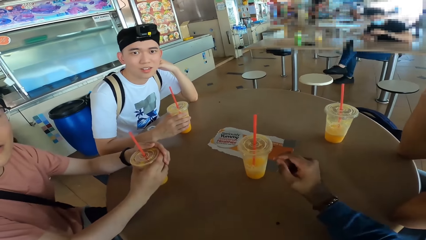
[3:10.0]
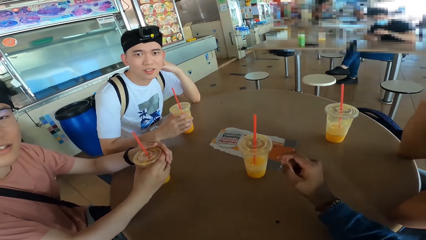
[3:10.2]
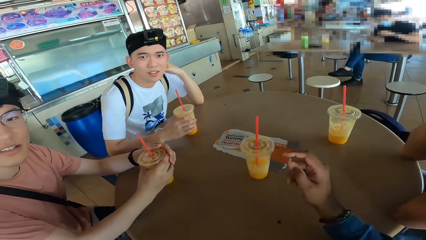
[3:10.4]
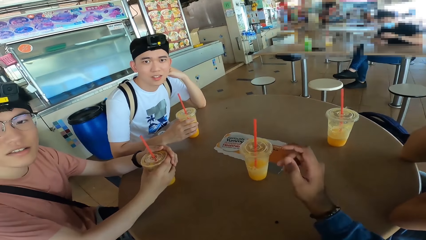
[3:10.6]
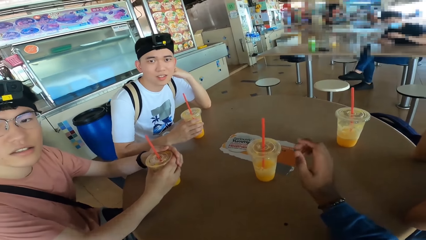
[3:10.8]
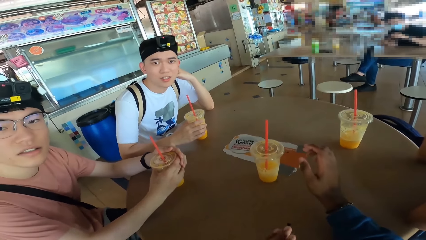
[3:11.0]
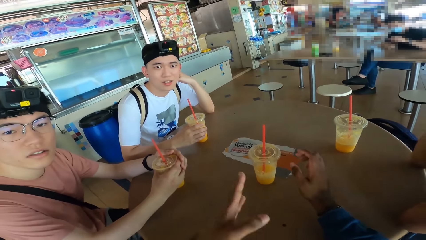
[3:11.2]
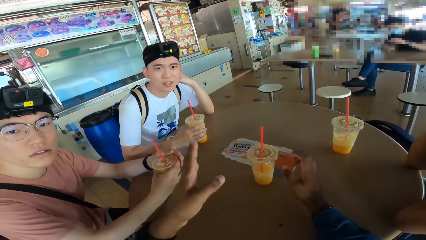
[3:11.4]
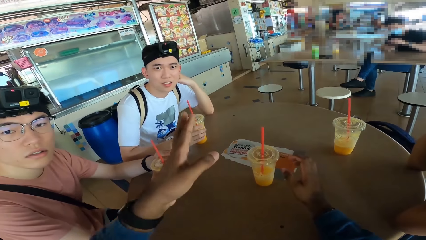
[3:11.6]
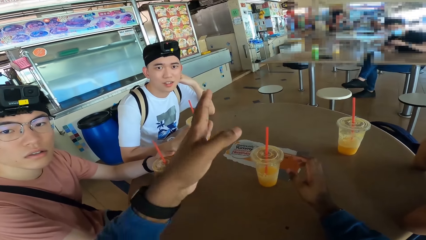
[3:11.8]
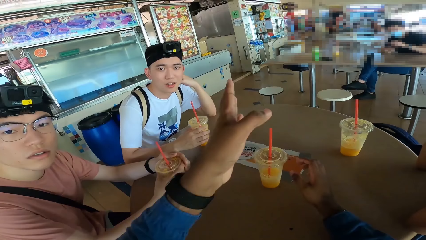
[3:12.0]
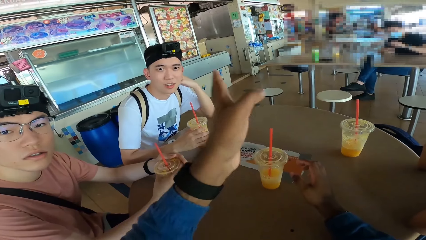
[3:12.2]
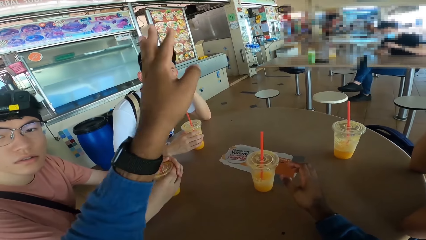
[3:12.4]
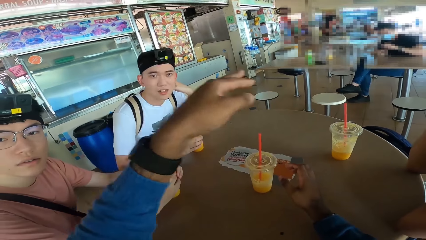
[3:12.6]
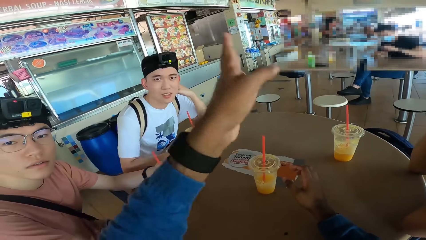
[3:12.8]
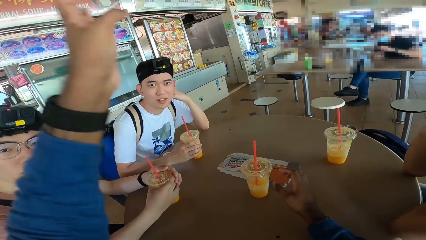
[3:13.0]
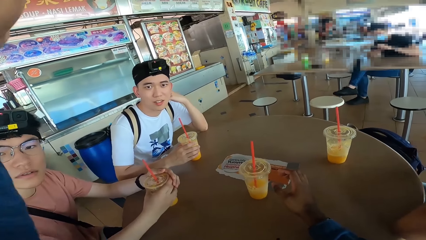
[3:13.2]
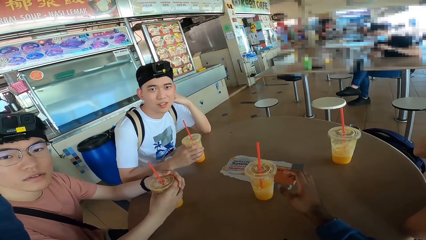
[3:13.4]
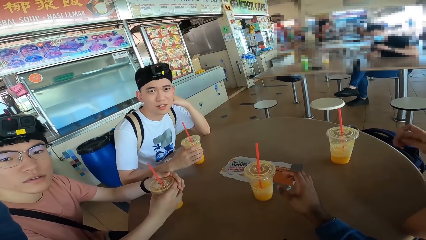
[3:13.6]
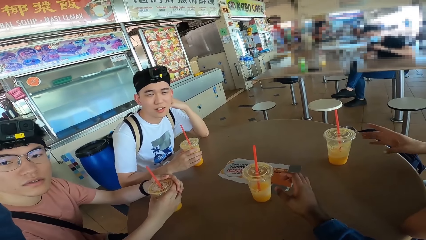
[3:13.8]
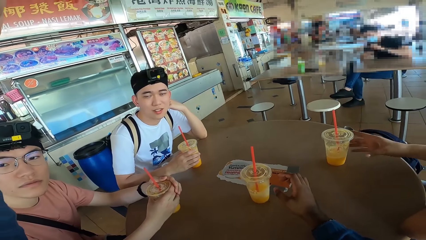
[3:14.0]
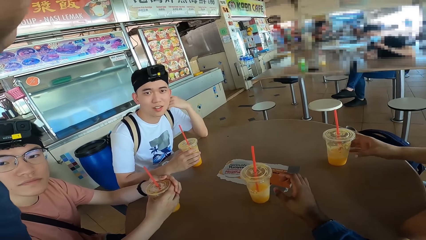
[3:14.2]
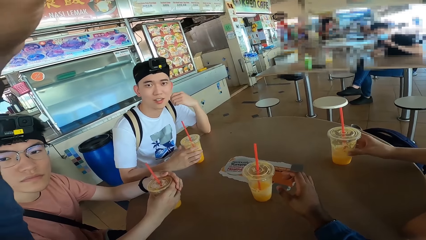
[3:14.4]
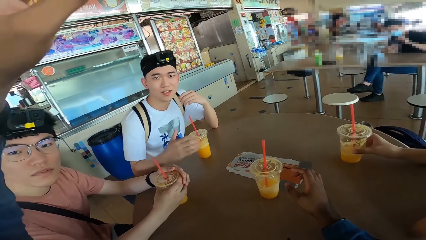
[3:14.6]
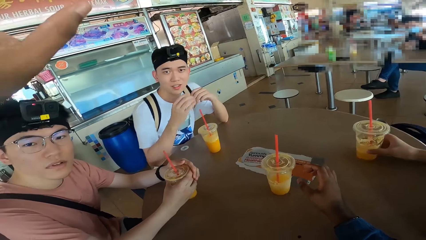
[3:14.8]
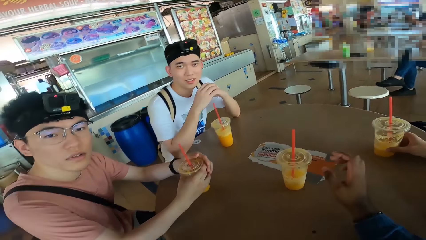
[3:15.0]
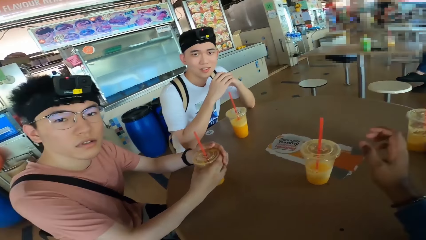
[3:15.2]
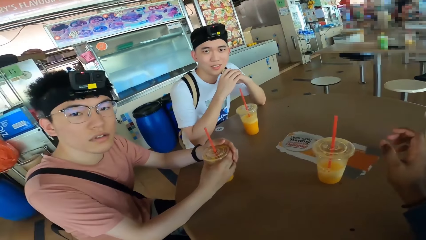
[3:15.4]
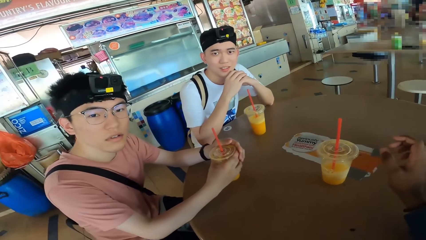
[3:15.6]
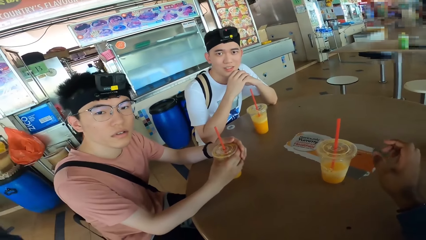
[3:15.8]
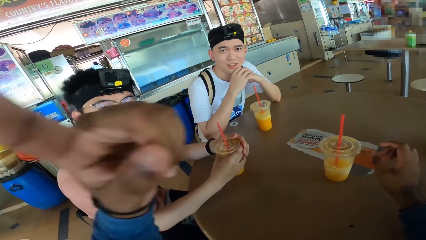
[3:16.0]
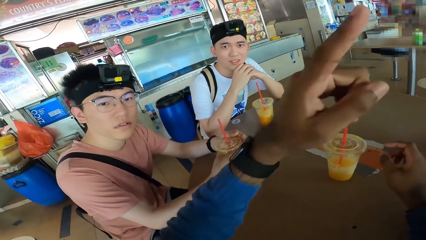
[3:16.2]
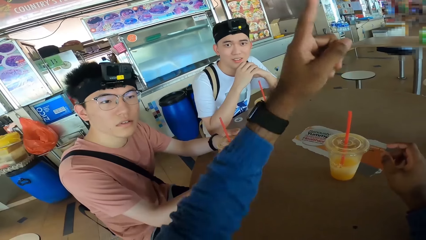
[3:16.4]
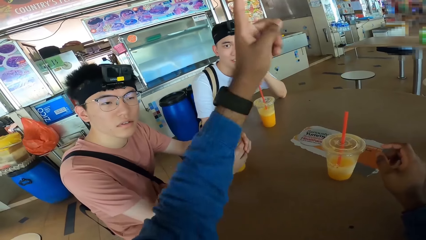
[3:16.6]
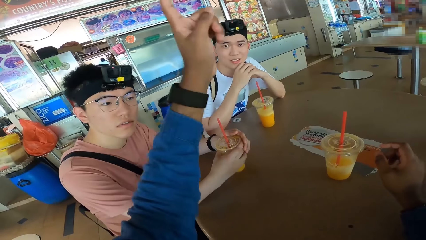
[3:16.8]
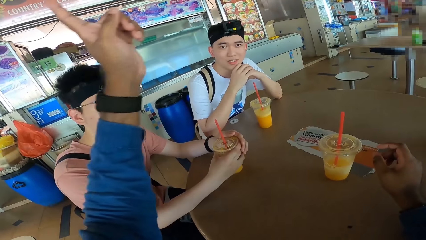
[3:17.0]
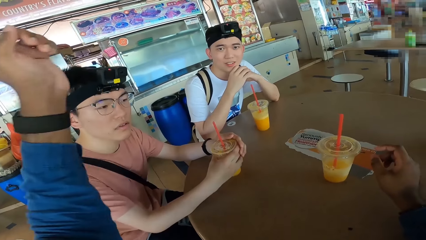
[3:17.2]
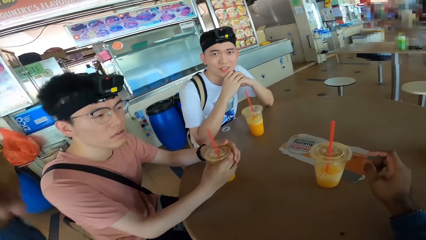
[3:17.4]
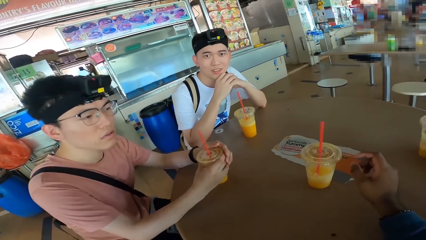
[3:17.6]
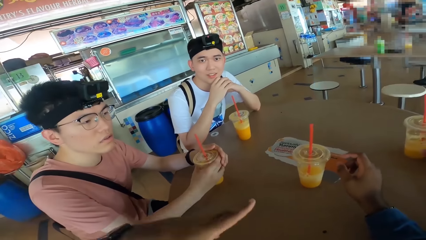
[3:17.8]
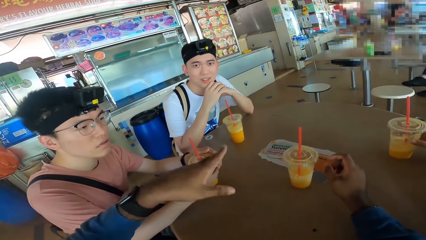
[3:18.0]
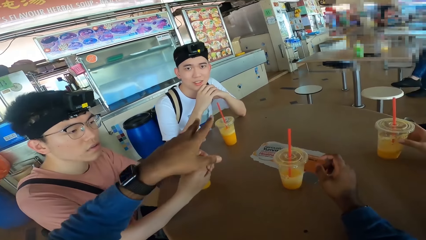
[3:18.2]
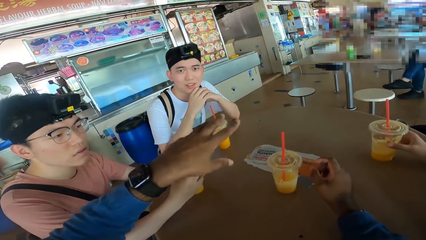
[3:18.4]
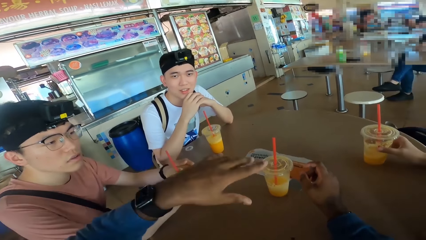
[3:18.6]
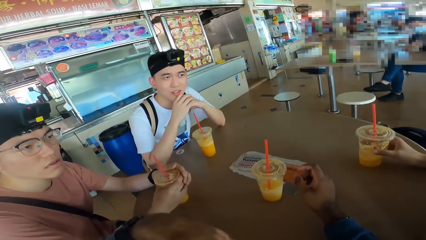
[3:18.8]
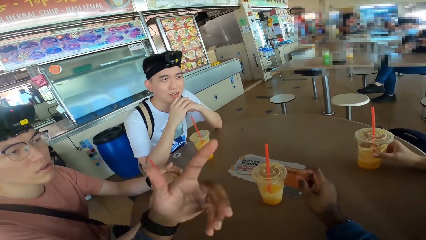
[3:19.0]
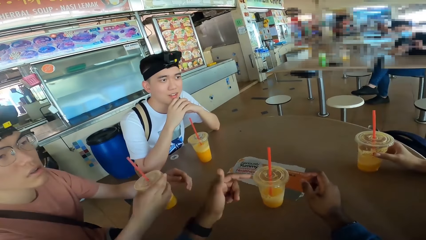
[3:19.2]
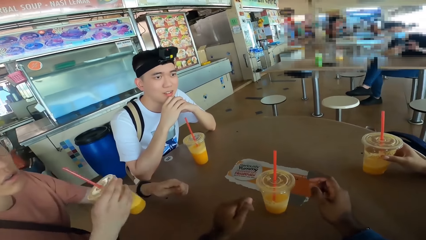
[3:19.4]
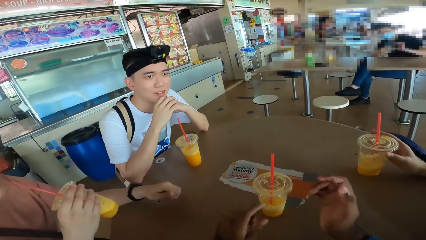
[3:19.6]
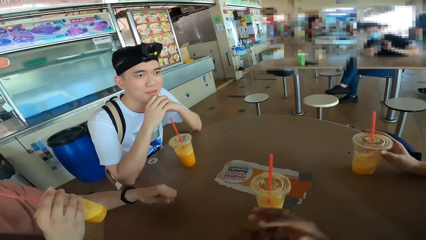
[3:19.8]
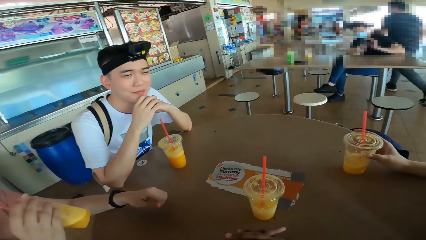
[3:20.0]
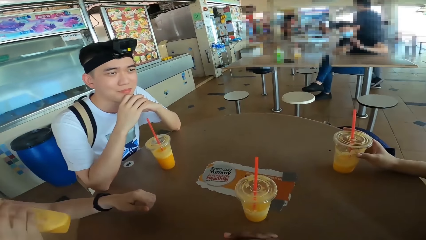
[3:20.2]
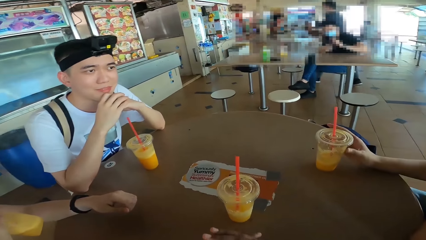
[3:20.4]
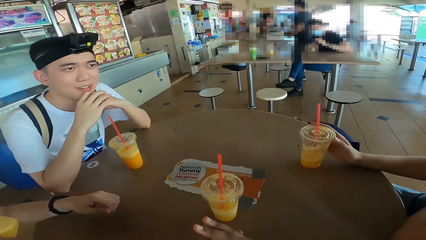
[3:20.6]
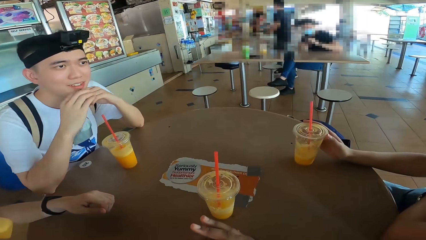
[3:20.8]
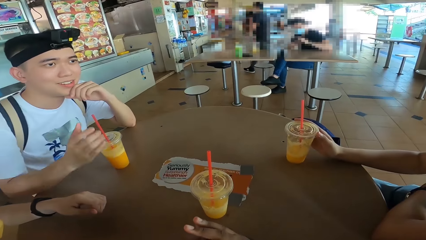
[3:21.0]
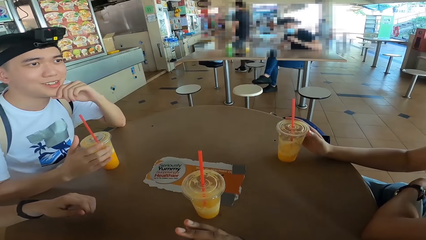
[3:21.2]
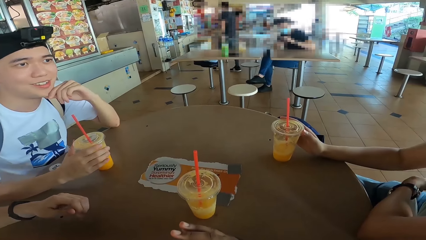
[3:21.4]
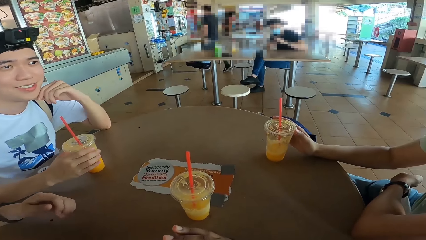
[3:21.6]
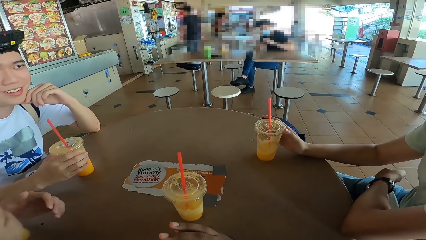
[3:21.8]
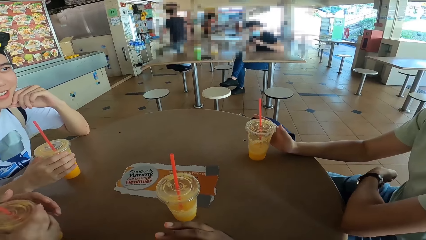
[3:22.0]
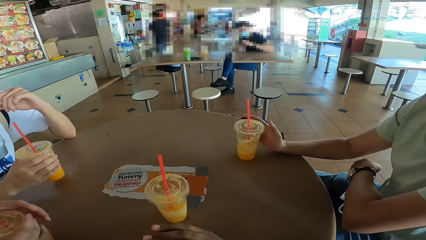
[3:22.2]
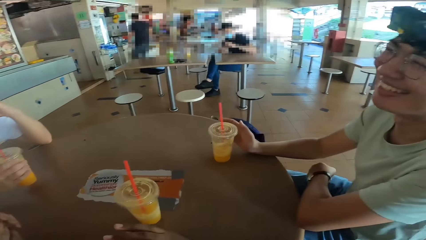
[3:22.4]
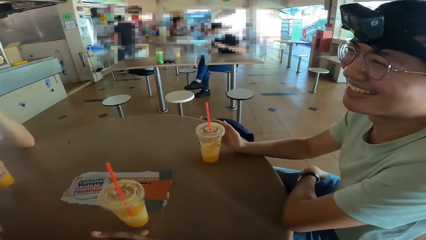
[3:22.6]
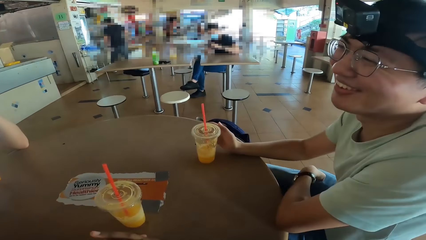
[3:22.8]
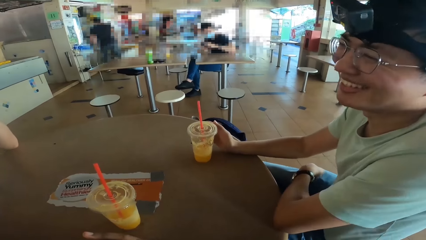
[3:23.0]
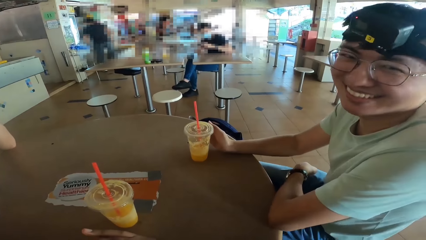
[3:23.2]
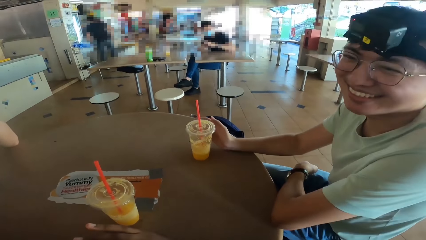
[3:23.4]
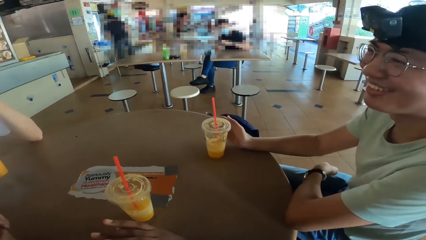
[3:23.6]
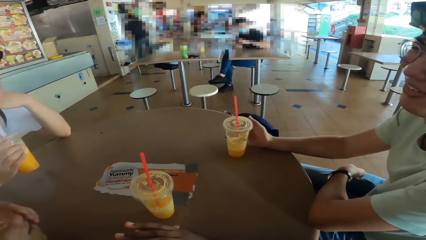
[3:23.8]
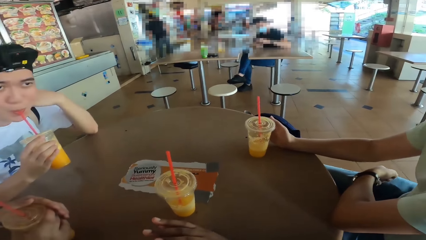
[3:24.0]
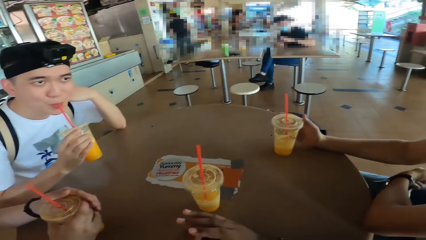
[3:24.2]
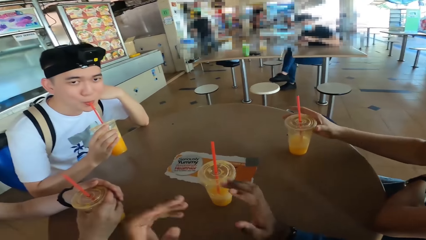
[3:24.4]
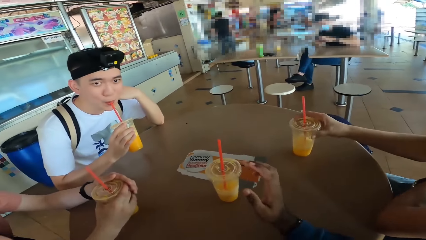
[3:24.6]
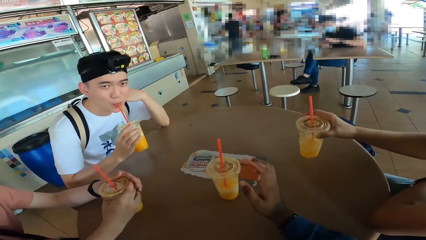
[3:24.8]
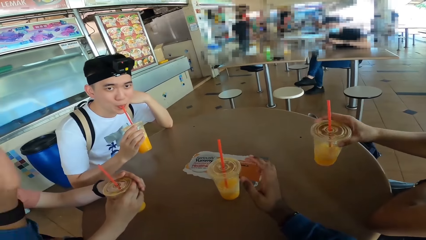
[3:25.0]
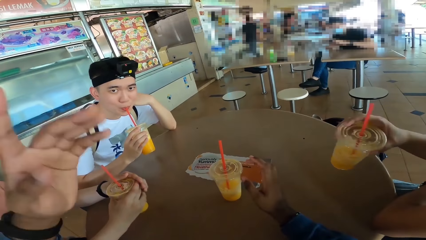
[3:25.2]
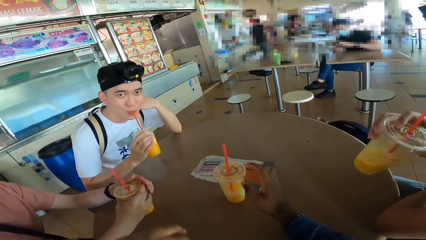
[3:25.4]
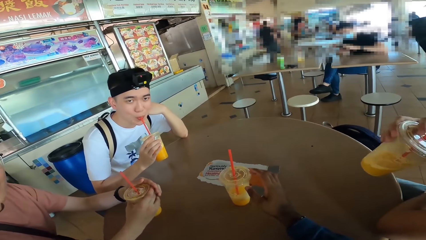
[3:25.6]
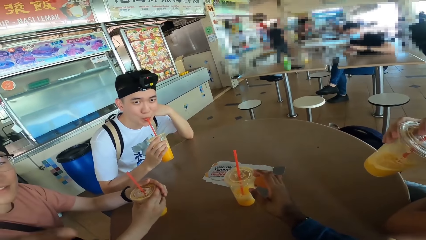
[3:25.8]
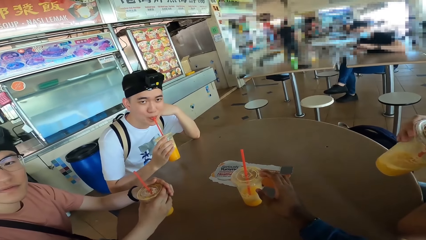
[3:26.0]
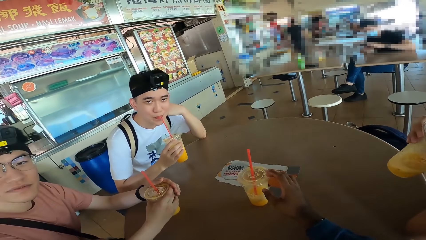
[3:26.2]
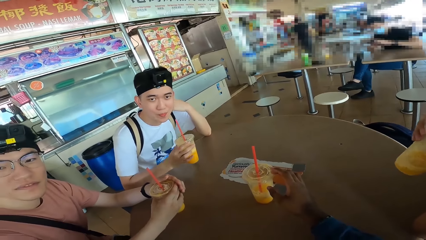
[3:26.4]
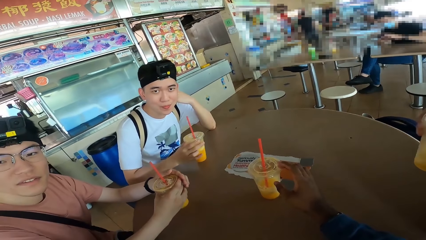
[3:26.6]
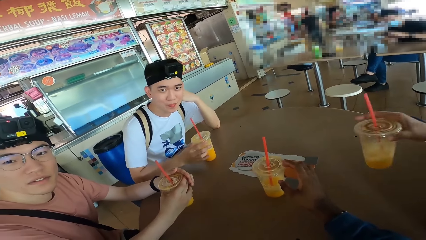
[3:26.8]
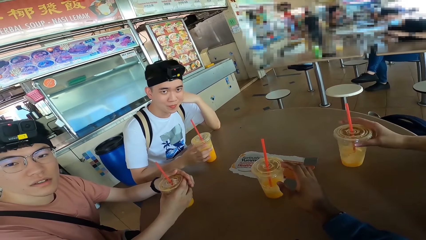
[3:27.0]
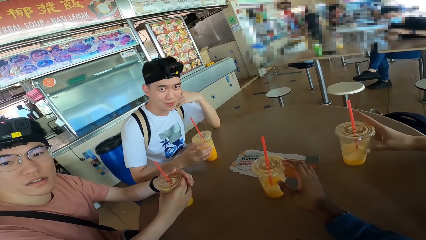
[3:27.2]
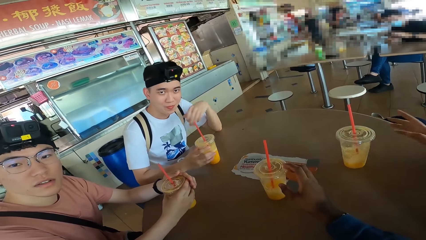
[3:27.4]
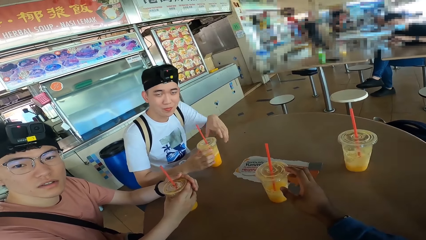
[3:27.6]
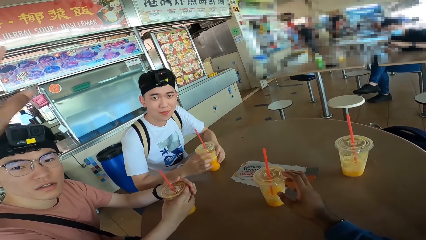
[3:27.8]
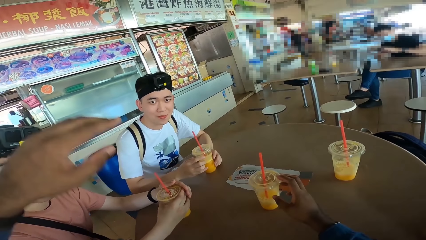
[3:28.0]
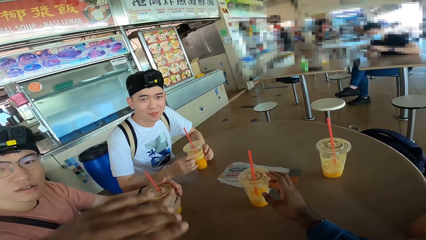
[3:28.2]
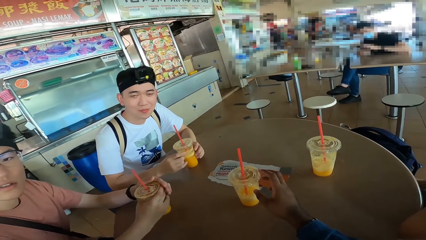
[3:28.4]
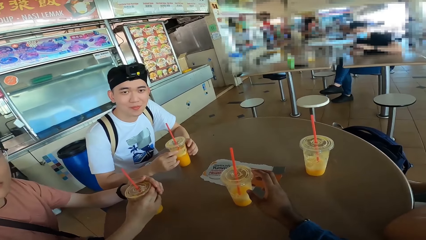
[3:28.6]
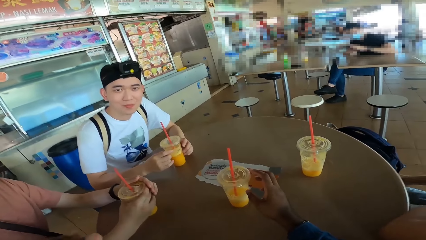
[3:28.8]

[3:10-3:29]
The camera wearer converses with a man. Another man holds a juice glass. The second man picks up a juice can. The camera wearer converses with the first man. A third man drinks a juice. The second man touches the juice can on the table. The second man responds to the camera wearer. The first man sips juice. The camera wearer converses with the first man. The second man drinks a juice. The first man places the juice can on the table. The second man places the juice glass on the table.
